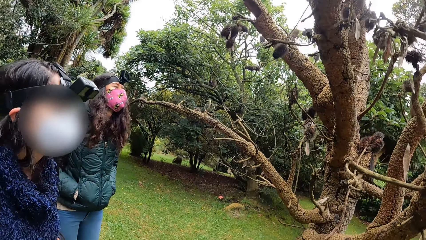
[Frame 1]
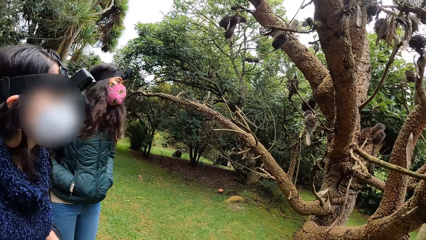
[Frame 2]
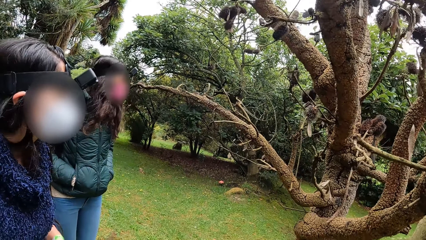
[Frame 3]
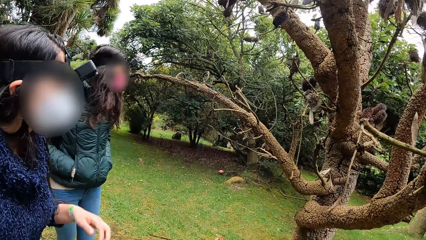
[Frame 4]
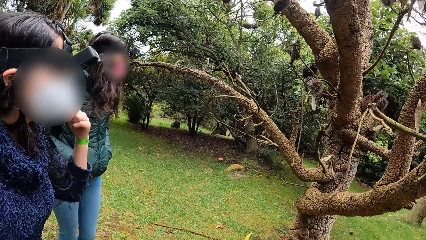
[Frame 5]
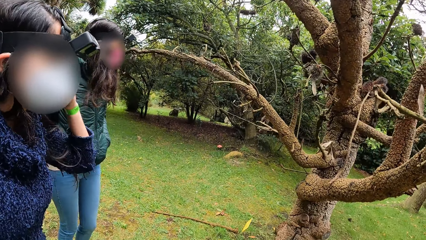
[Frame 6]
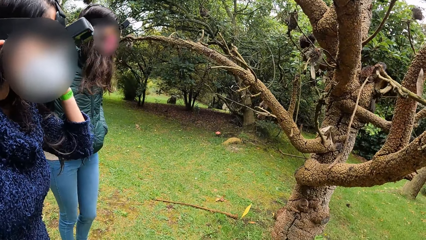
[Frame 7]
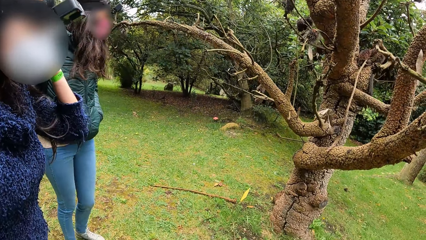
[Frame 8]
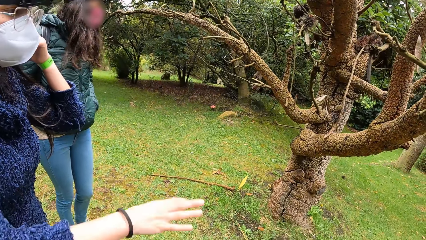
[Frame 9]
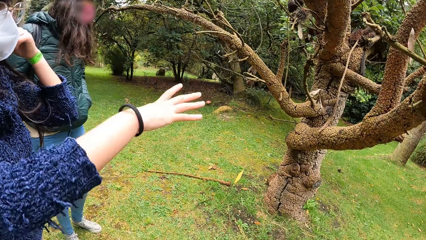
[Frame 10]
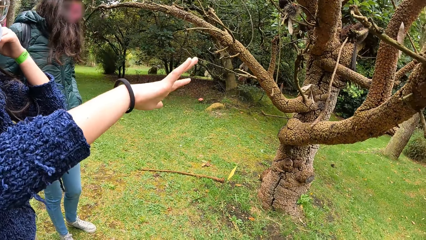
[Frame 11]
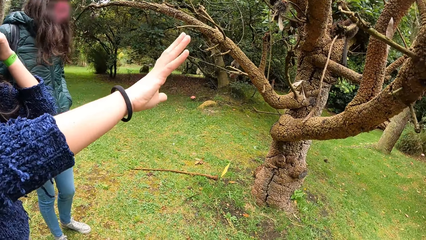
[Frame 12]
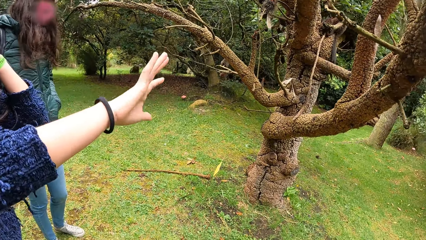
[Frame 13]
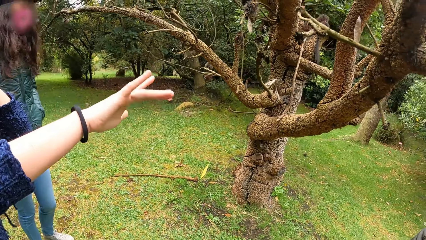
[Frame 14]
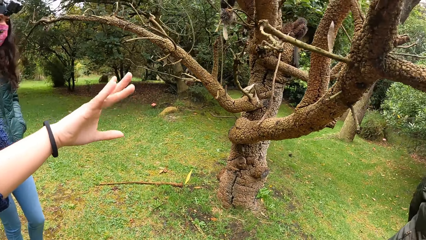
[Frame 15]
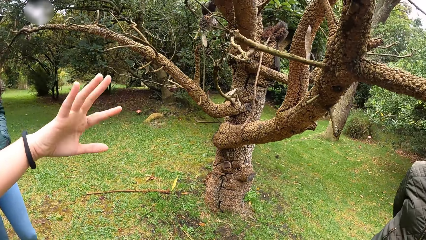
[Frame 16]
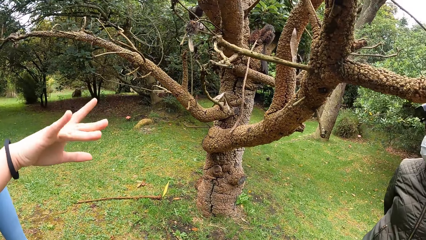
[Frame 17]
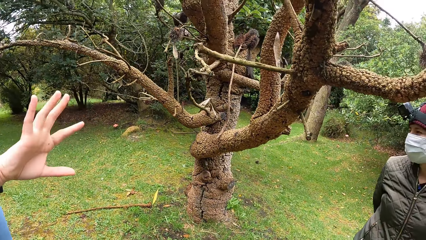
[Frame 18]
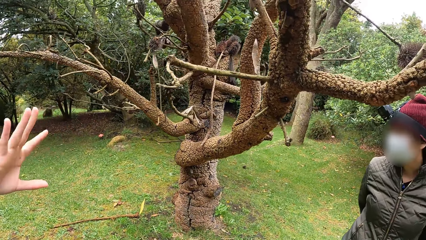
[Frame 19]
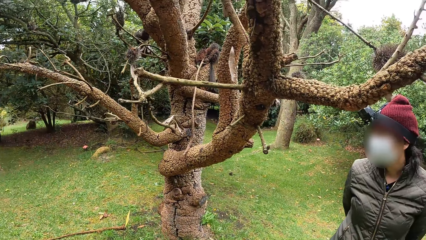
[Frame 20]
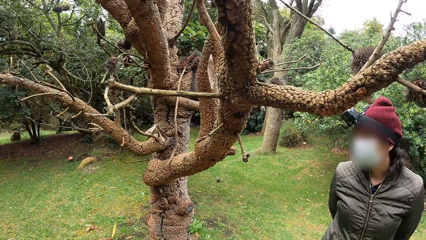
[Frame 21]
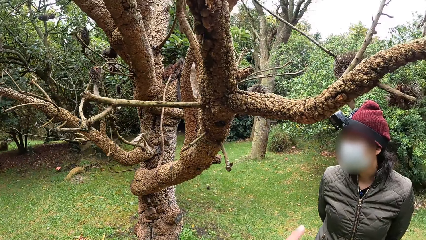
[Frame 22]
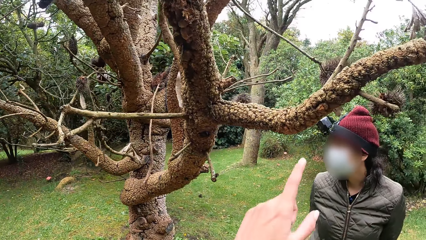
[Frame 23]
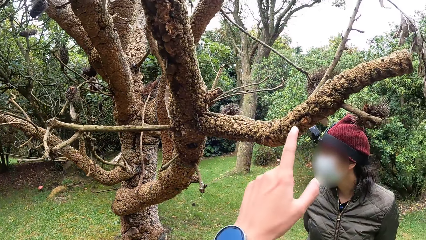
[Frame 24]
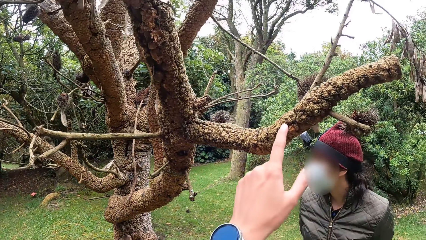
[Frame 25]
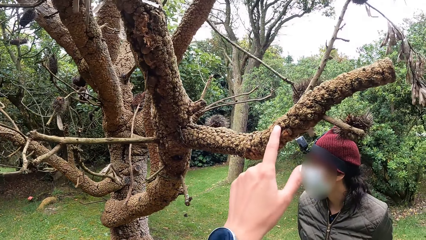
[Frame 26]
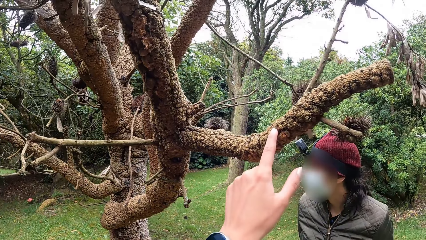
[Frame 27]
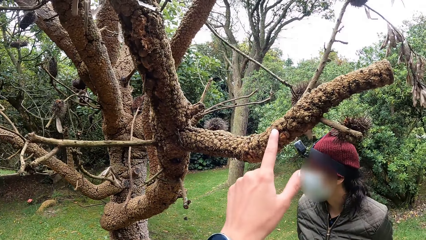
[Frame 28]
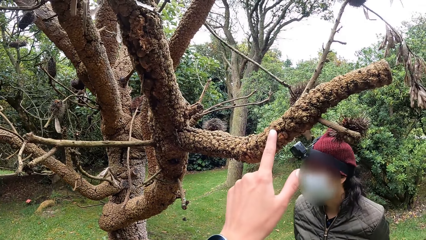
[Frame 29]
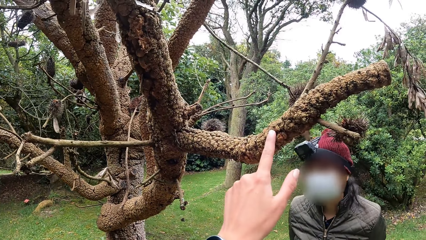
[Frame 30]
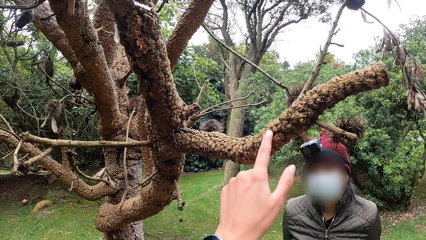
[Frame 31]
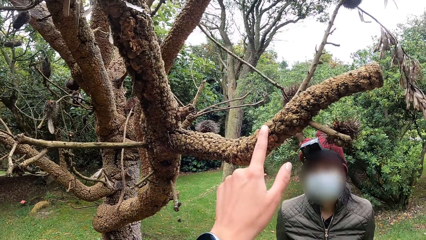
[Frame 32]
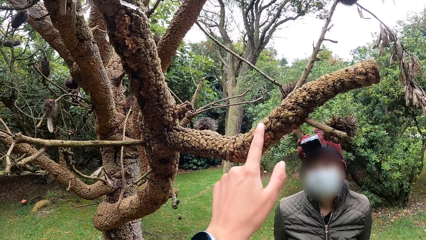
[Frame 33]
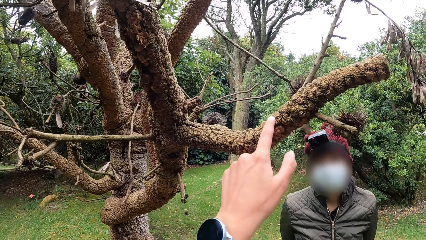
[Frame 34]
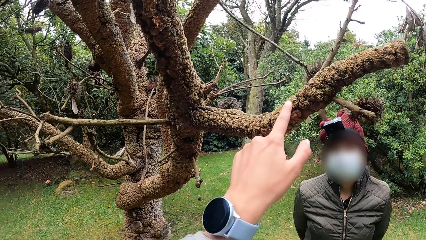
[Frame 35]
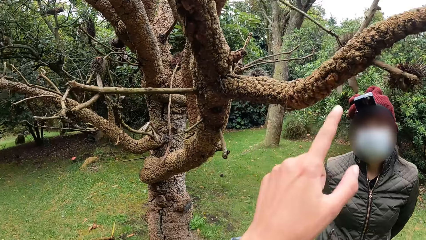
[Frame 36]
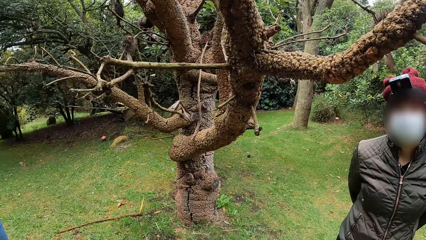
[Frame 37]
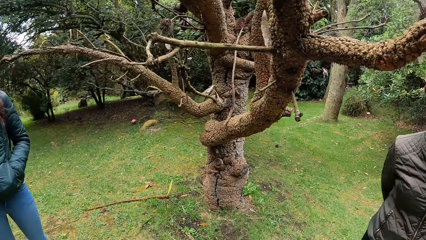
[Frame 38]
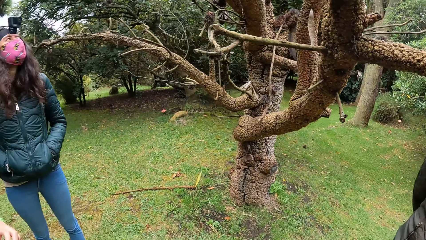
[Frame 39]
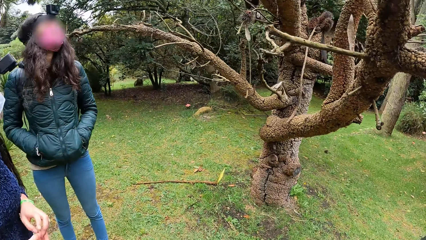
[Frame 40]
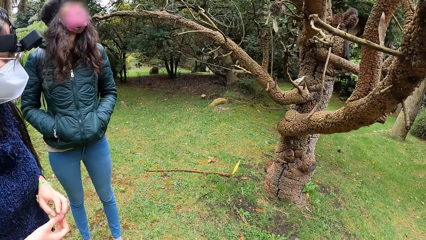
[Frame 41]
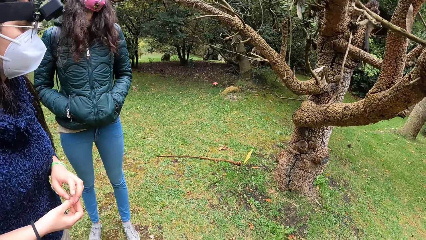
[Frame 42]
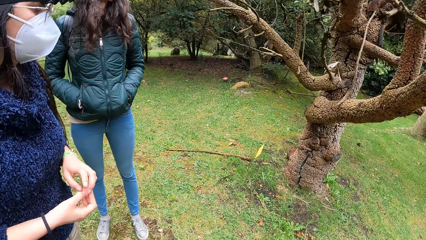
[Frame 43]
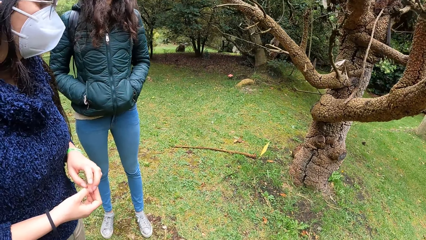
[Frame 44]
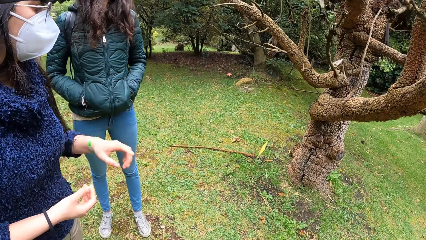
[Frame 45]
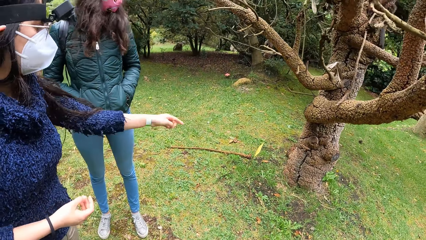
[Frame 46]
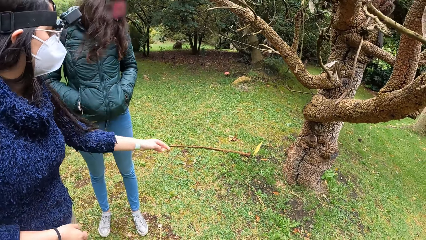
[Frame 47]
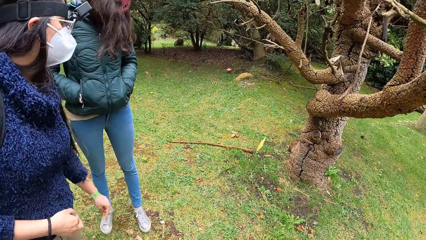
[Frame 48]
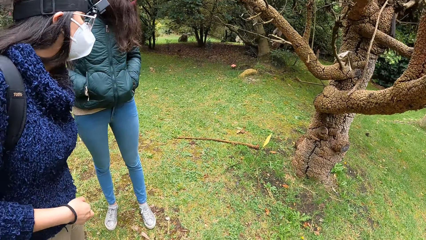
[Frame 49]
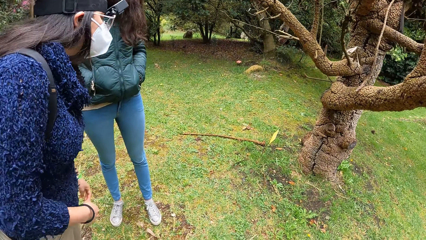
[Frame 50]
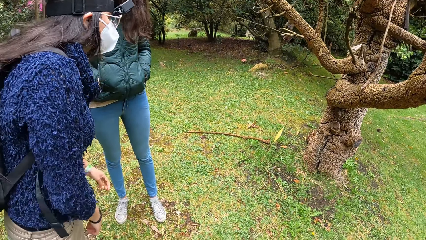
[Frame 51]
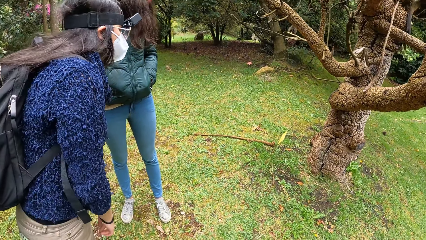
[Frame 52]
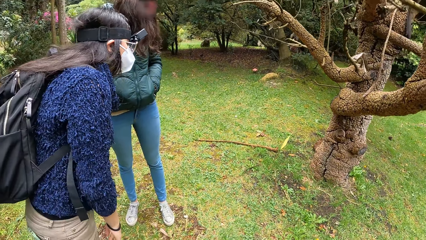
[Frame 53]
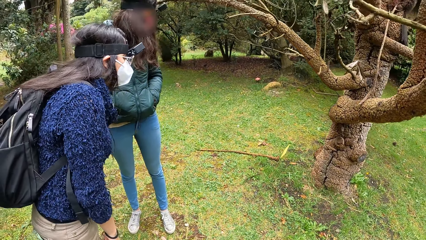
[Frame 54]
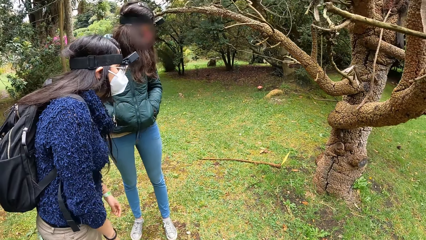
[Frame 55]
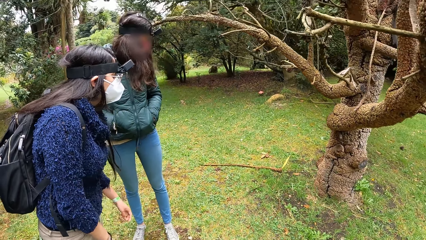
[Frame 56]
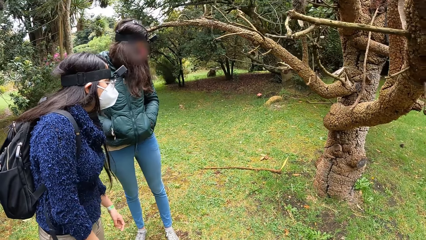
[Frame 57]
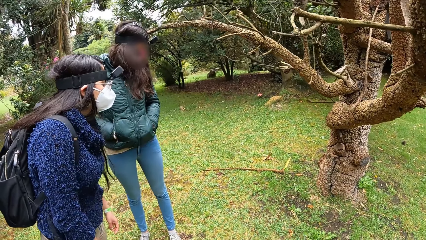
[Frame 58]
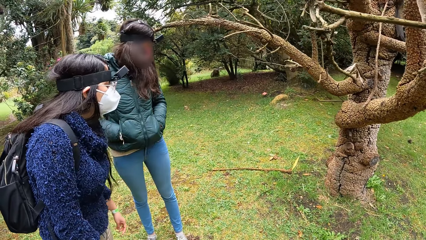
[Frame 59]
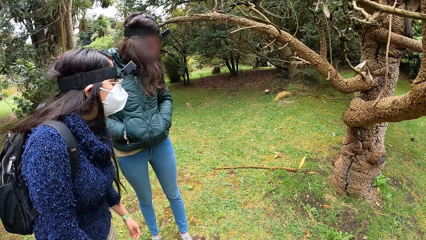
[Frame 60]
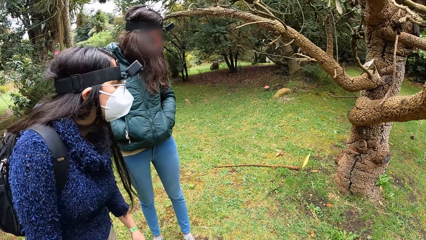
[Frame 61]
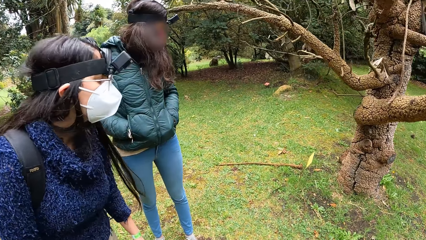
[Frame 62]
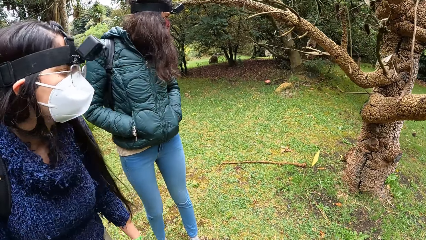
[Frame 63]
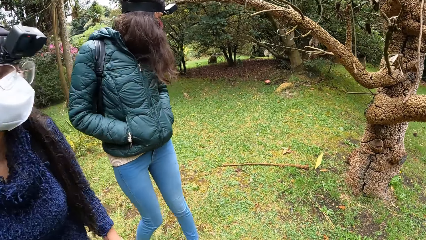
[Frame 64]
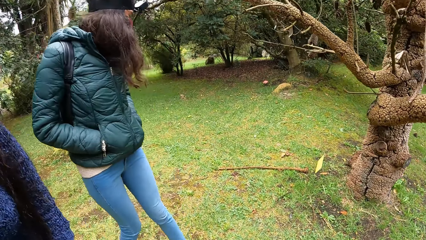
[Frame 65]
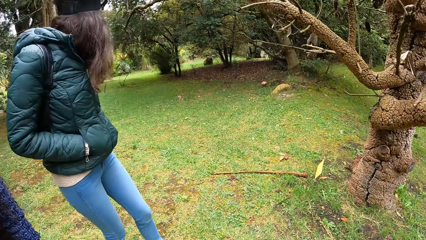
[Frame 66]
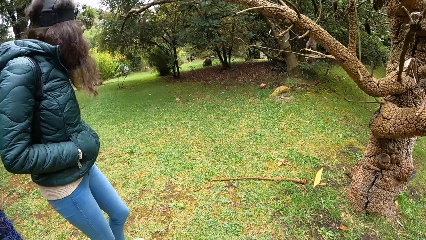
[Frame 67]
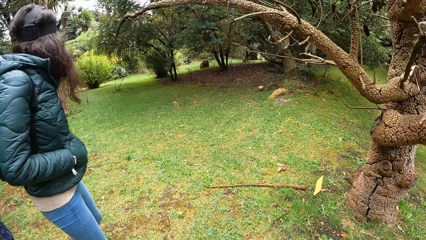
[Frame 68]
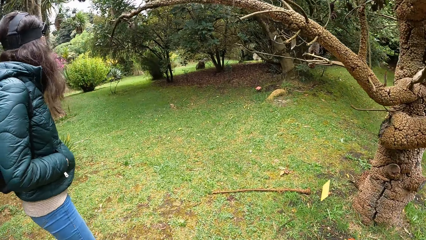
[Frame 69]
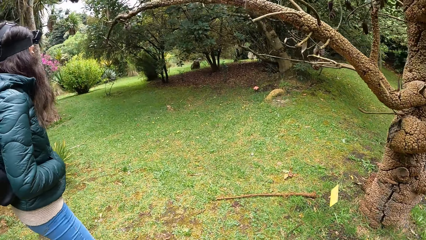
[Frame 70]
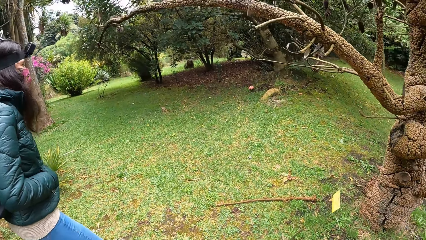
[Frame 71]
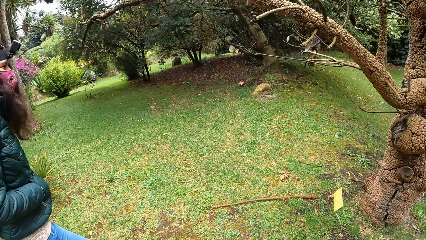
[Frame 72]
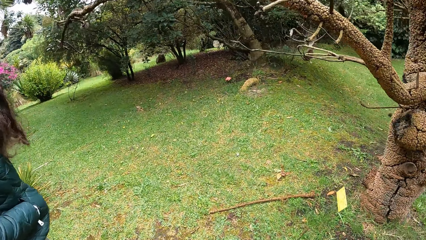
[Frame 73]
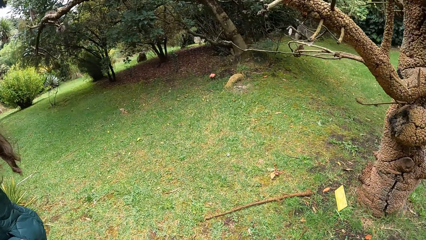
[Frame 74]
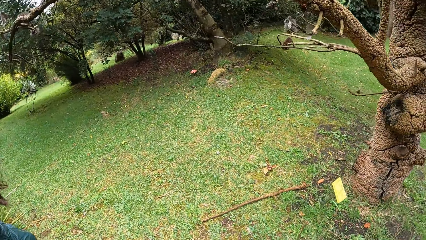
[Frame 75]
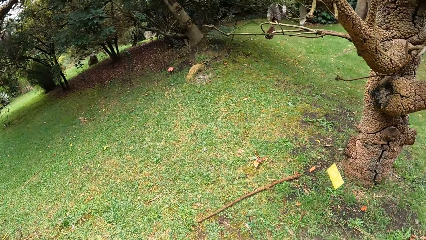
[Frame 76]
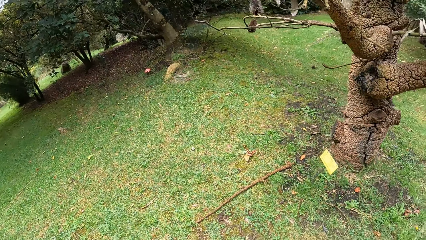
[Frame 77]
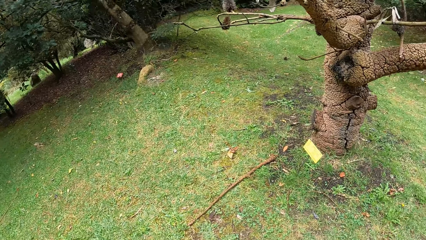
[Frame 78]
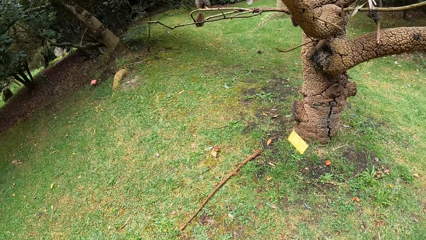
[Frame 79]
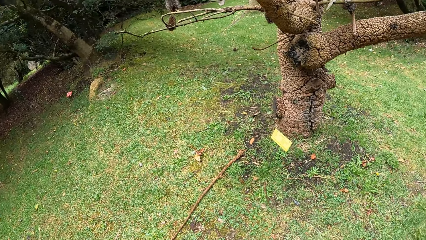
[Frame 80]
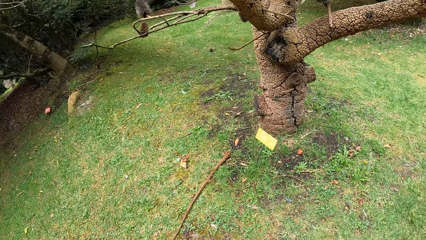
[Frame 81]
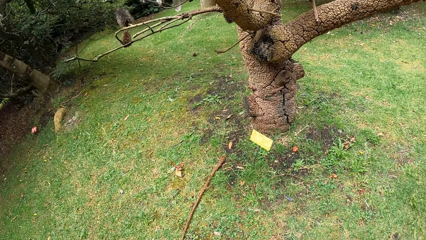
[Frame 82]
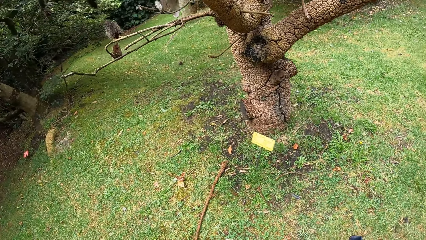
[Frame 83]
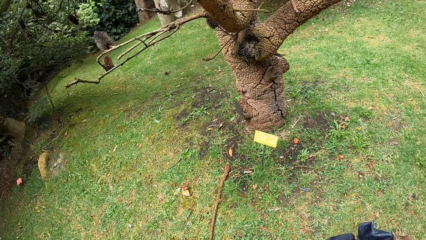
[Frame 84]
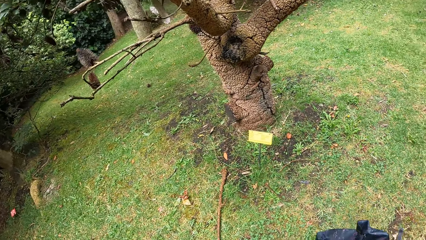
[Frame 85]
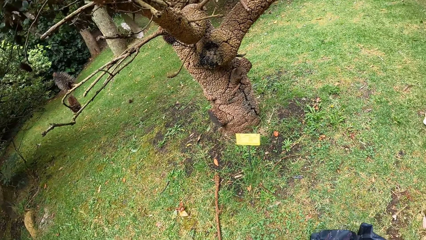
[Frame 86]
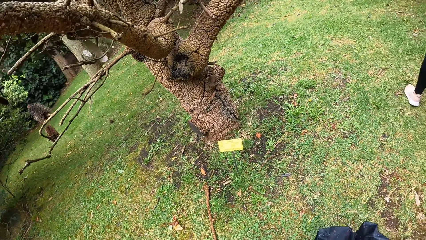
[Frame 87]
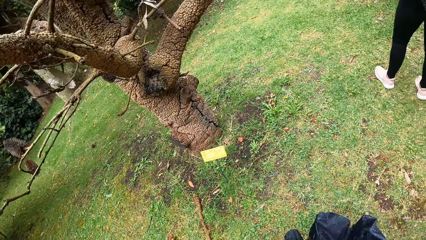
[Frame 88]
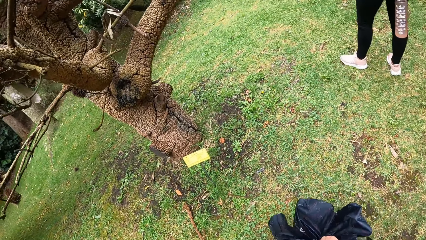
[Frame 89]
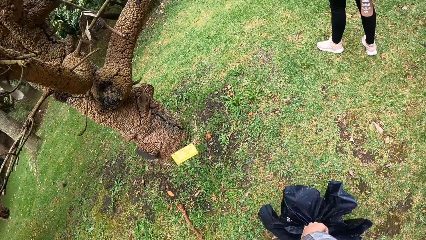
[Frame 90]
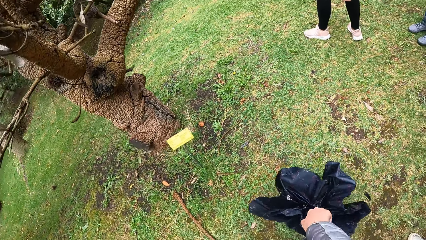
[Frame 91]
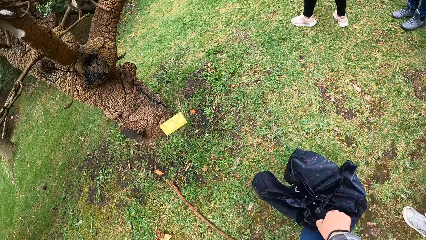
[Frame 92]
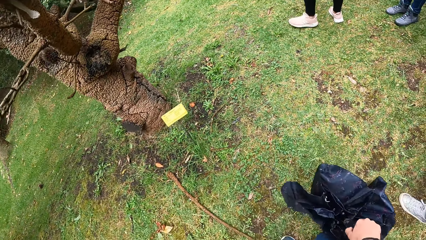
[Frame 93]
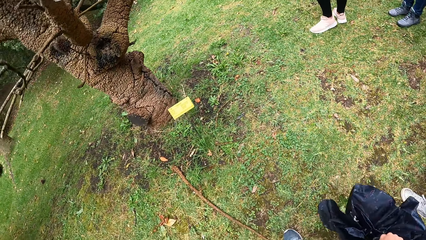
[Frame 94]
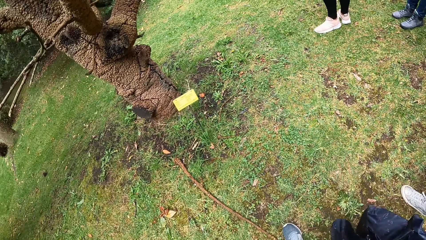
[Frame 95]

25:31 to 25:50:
A woman converses with the camera wearer. The woman raises her left hand, touches the face and gesticulates with her right hand. The camera wearer touches a branch on the tree with her left index finger. She looks around. The woman fiddles with her fingers. The woman interacts with another woman. The first woman points with her left hand. The camera wearer looks around.
